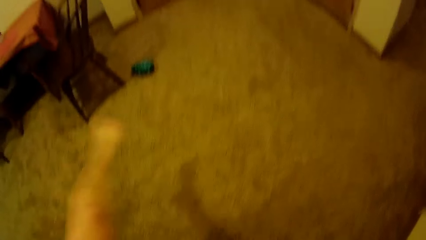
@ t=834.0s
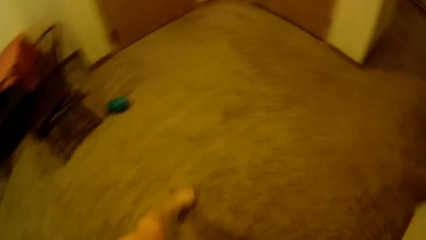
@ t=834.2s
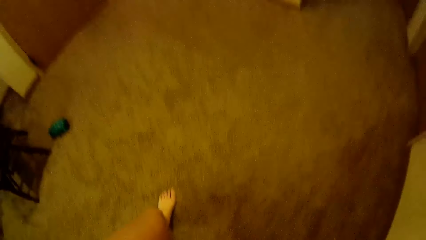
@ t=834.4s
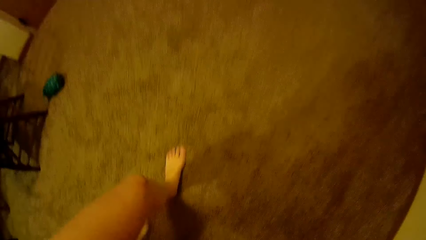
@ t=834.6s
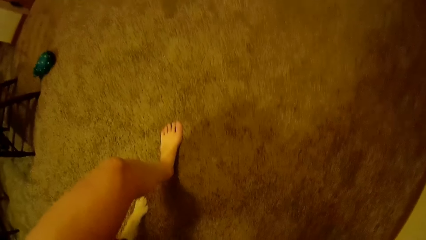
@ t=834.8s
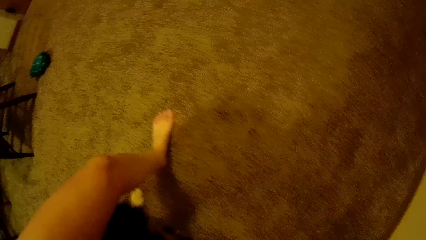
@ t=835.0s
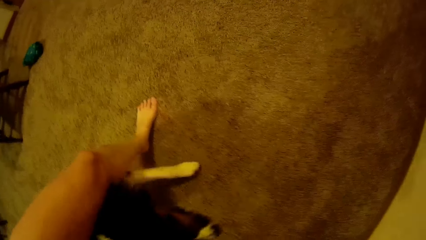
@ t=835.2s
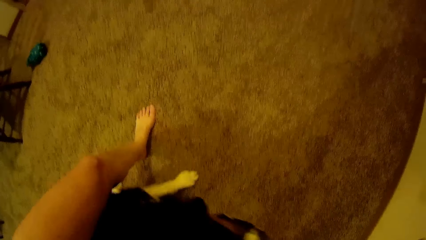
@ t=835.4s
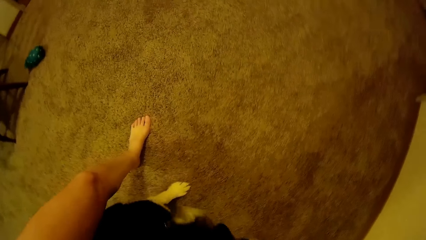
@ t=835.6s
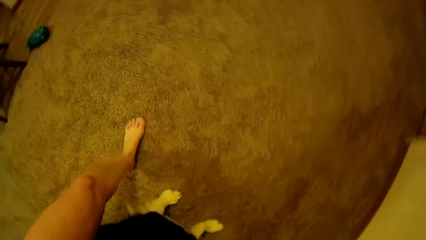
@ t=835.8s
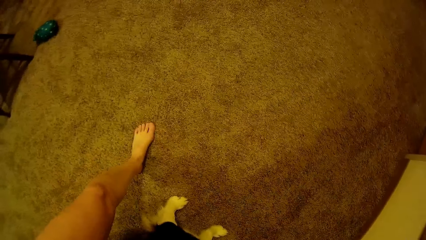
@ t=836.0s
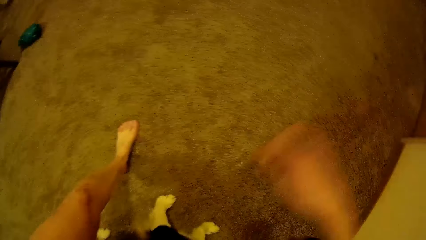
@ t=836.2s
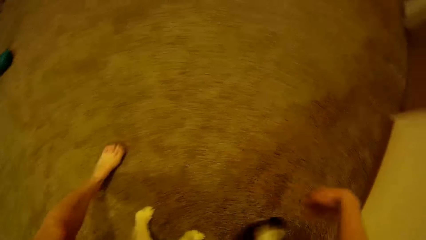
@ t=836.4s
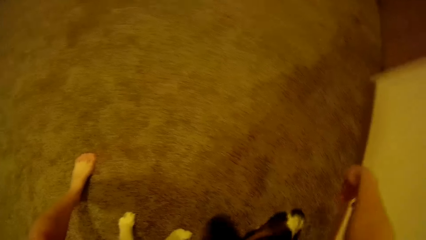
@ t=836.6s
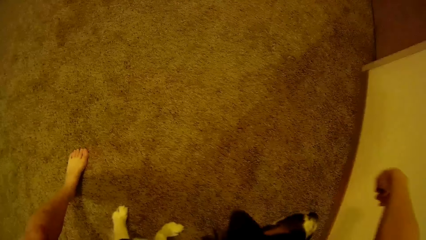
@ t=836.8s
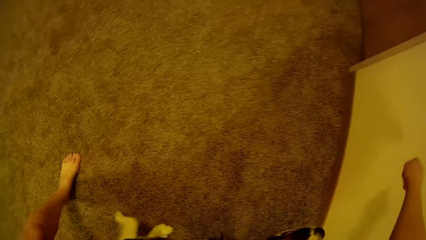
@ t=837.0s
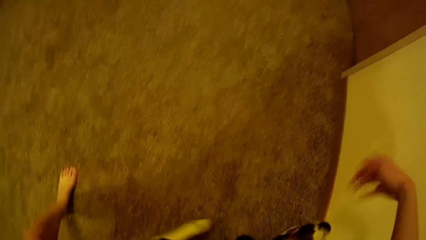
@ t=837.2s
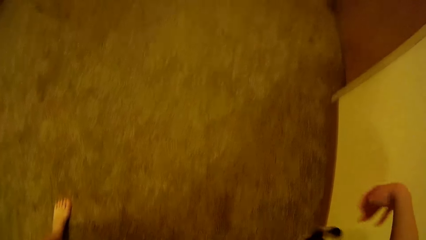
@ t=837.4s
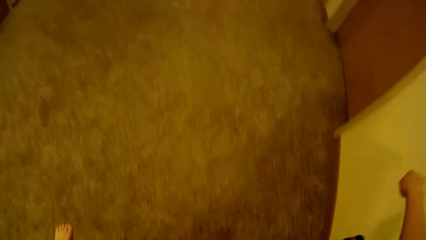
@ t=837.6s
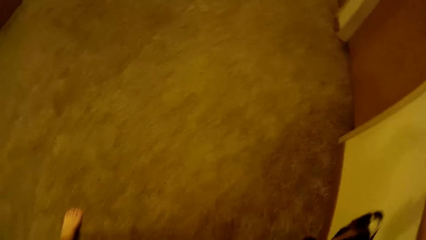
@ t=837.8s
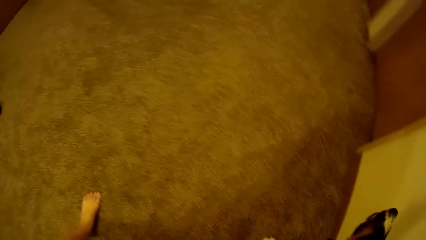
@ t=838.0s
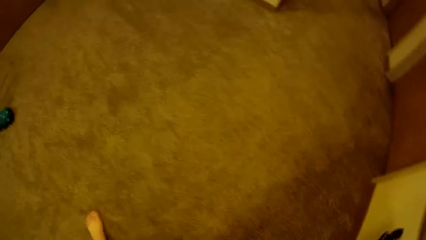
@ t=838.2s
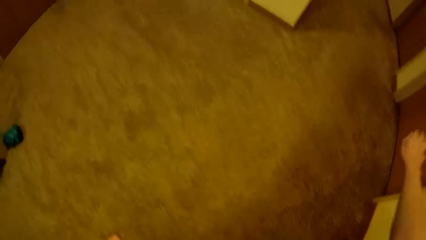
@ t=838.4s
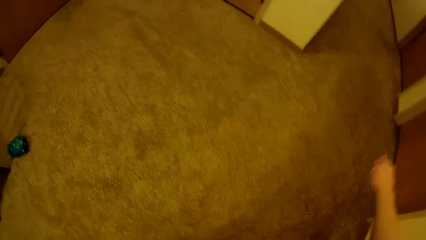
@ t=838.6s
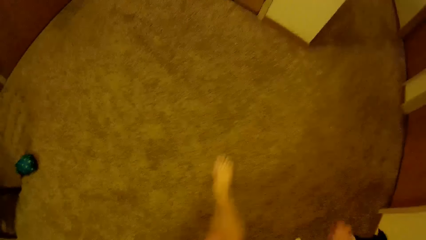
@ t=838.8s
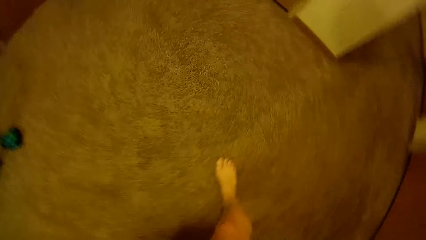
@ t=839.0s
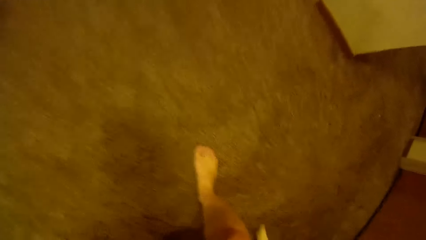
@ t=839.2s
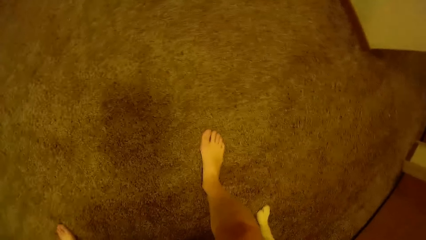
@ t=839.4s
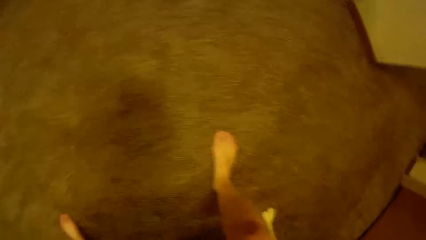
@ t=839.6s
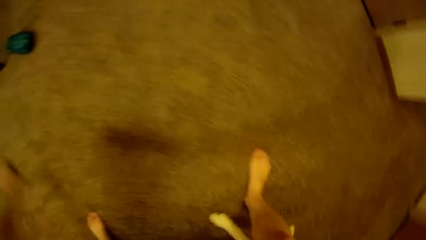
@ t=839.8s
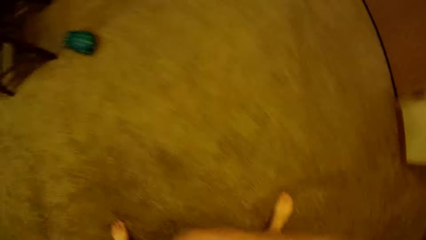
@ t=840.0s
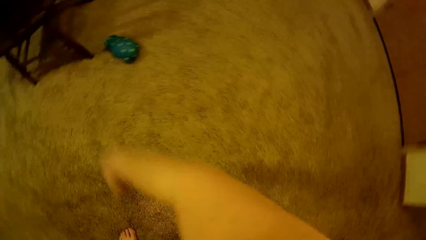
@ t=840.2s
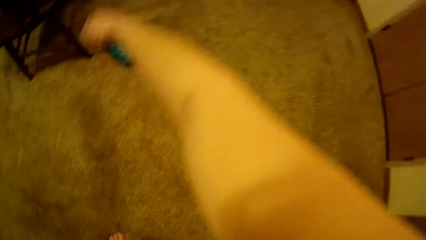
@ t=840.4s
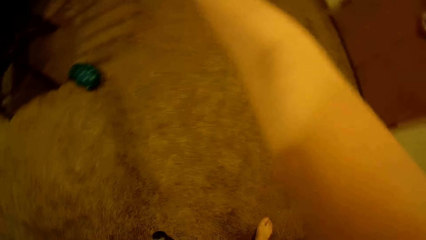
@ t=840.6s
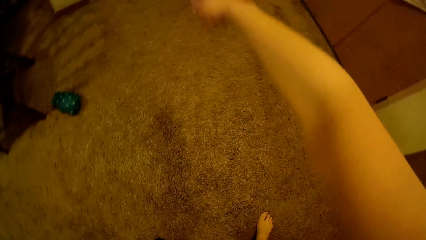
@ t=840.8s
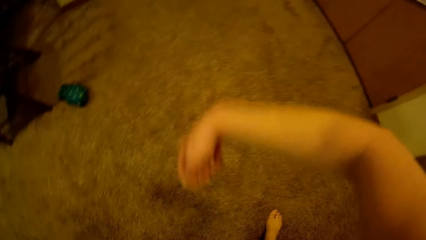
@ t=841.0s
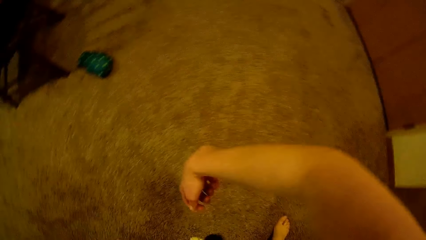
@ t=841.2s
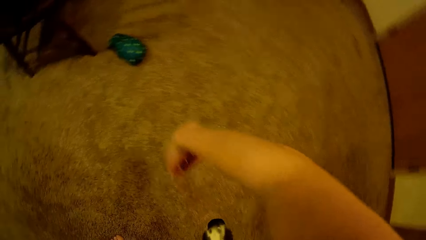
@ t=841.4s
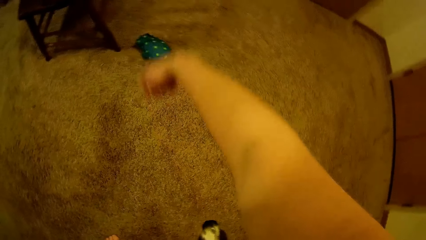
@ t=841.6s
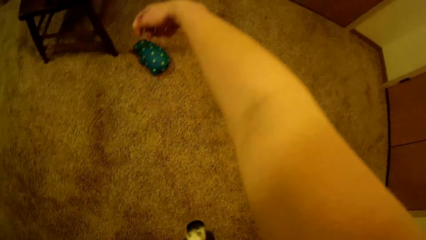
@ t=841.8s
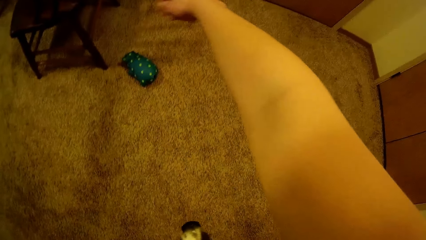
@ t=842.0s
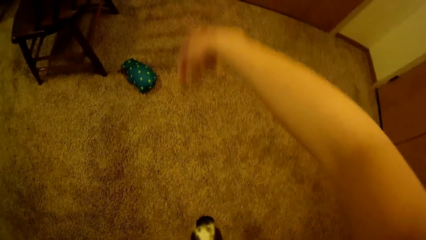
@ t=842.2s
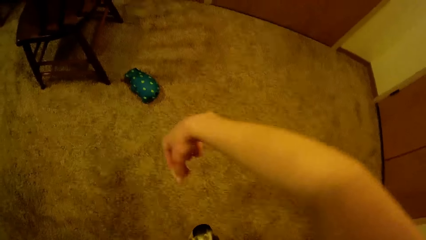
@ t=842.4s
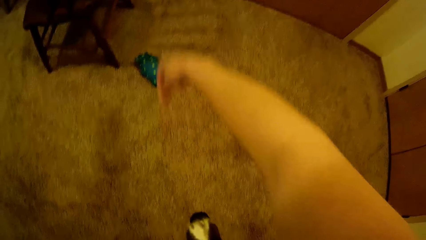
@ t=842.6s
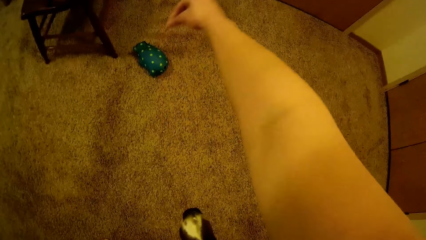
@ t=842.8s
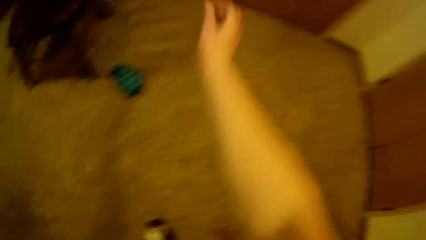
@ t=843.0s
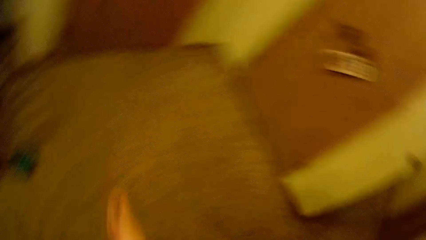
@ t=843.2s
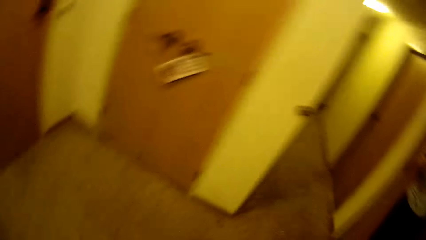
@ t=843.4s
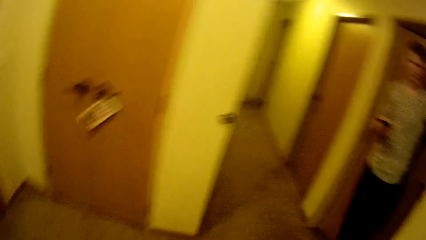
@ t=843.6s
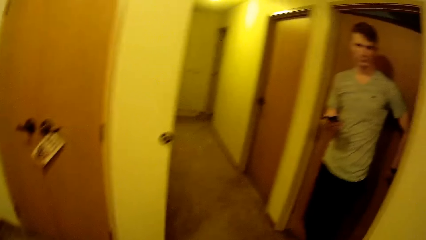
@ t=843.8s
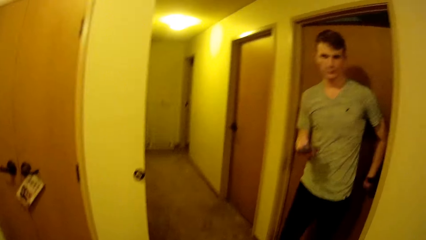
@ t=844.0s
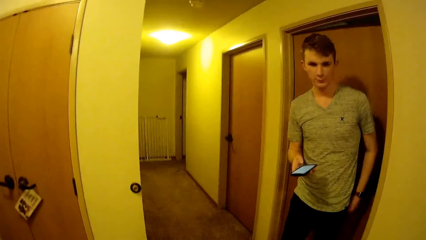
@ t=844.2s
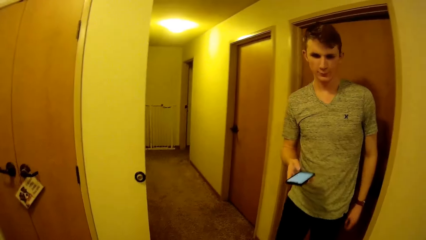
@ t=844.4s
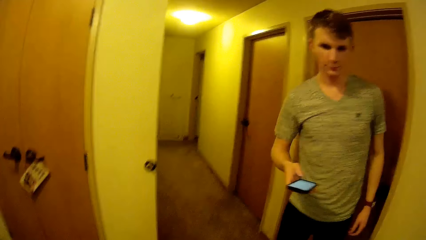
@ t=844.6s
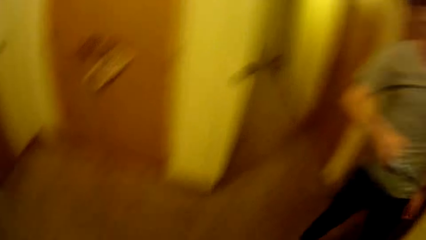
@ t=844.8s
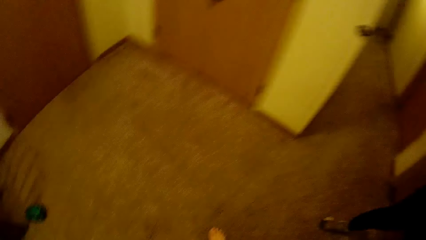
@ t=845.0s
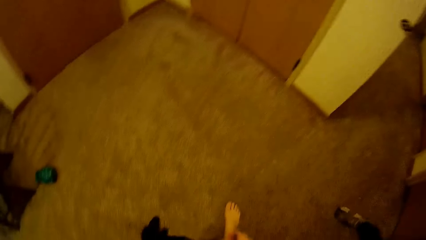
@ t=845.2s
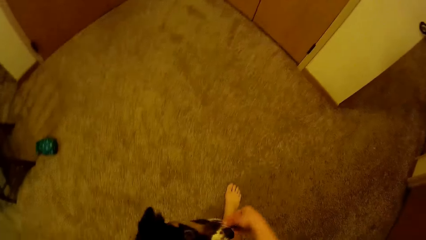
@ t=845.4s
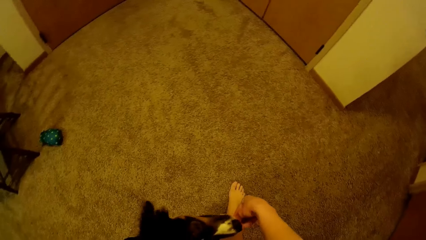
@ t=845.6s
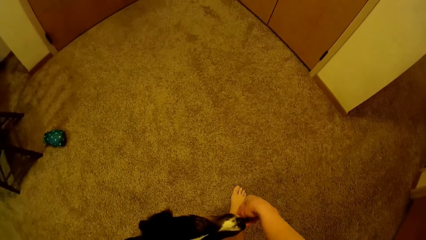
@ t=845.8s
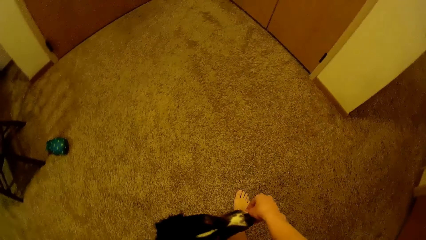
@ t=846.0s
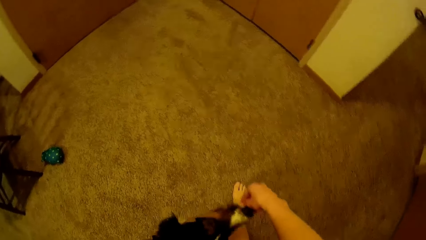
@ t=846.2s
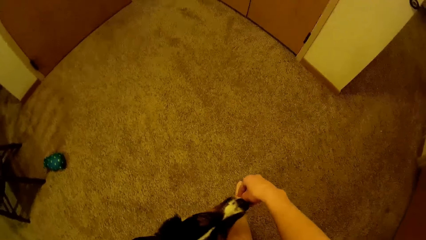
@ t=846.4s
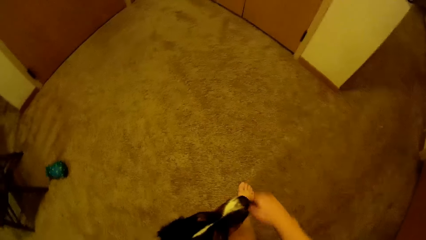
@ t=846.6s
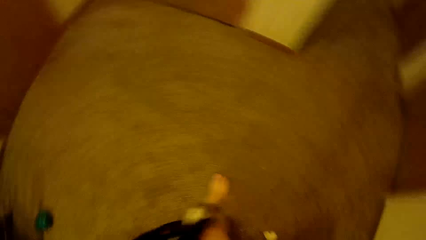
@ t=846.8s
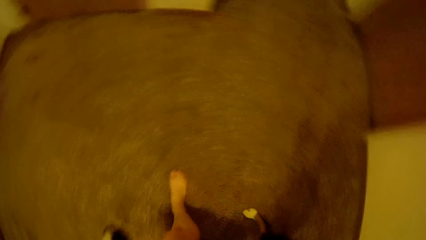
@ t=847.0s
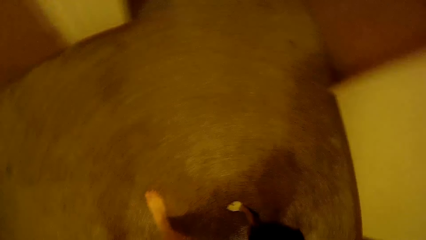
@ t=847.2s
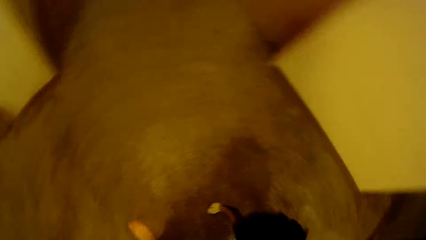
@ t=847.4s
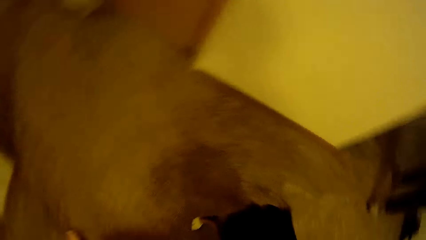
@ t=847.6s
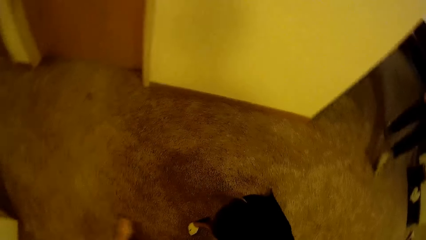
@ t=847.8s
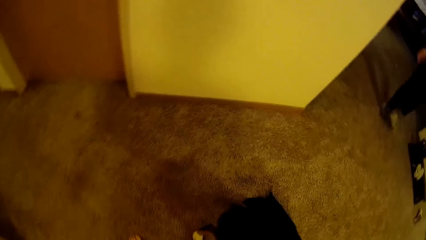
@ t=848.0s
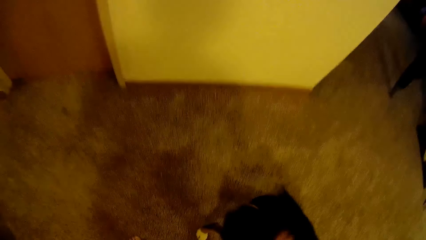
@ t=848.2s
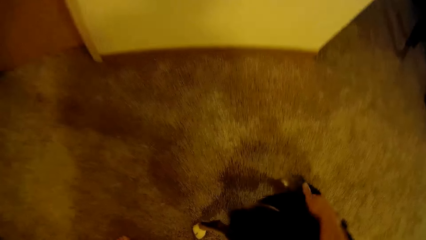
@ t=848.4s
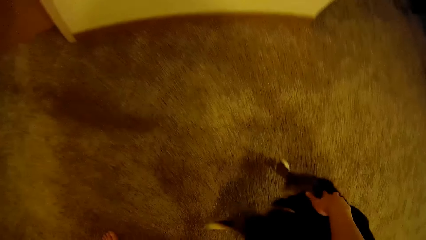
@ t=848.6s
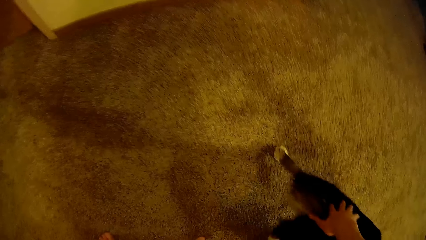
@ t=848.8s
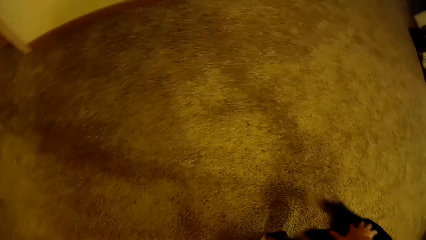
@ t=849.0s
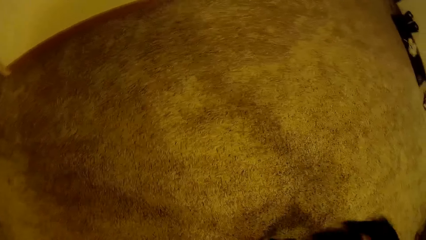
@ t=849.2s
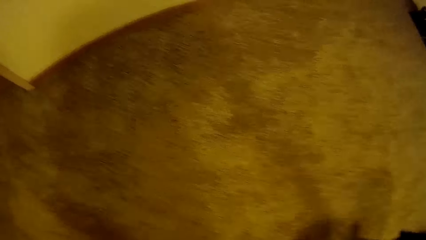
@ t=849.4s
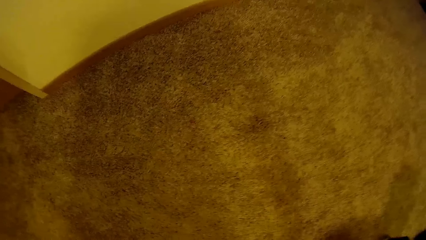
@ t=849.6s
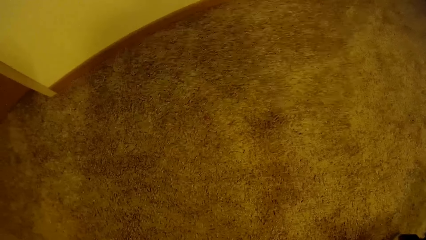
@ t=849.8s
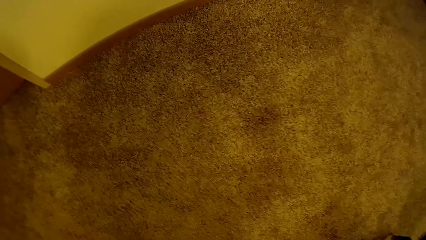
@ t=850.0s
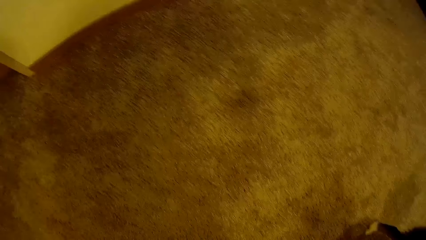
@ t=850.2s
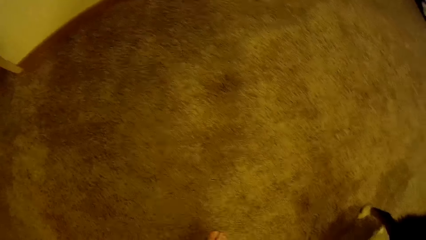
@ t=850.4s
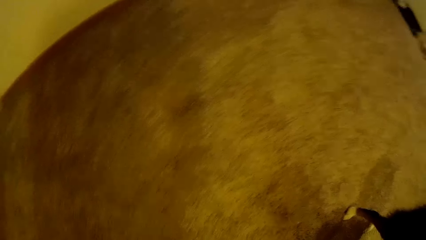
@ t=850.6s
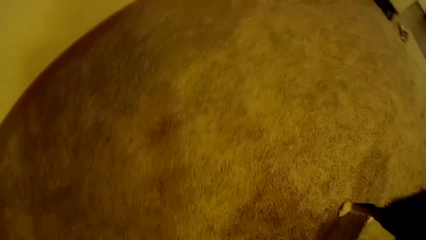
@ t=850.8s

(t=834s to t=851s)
A man walks to the kitchen slab from a room. The man holds his phone in his left hand.
